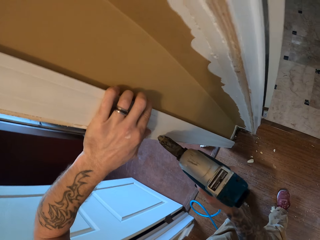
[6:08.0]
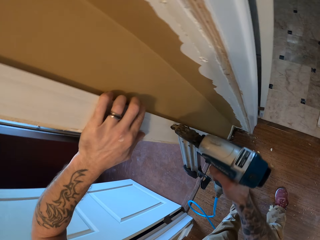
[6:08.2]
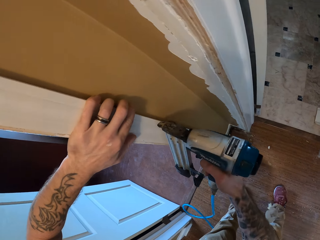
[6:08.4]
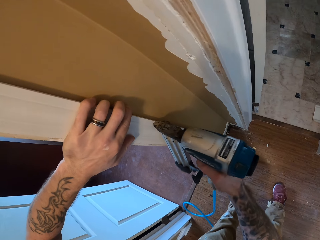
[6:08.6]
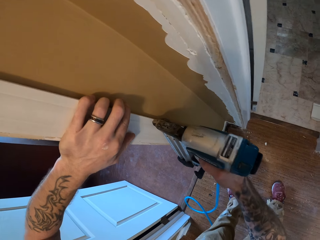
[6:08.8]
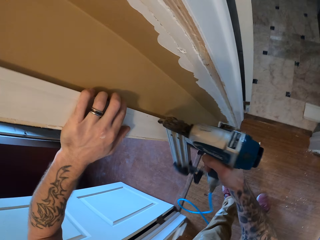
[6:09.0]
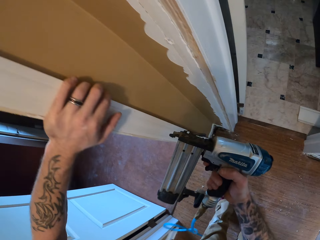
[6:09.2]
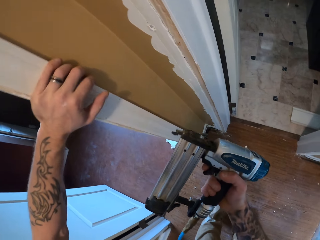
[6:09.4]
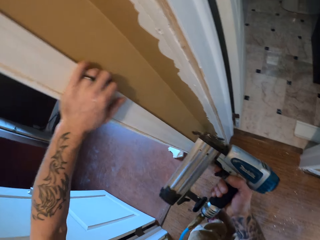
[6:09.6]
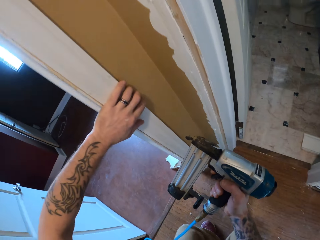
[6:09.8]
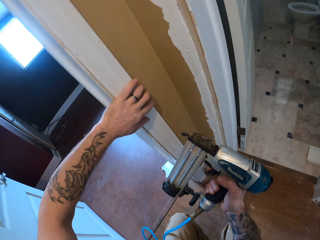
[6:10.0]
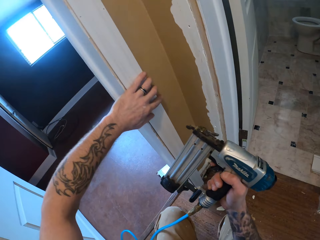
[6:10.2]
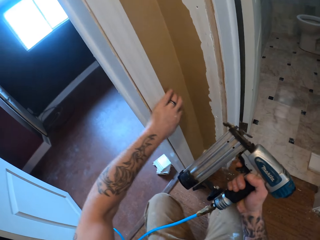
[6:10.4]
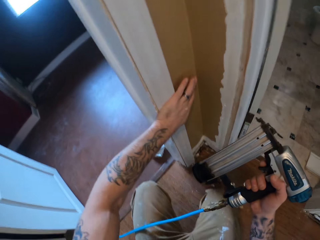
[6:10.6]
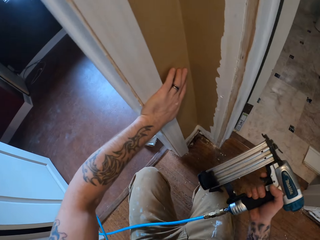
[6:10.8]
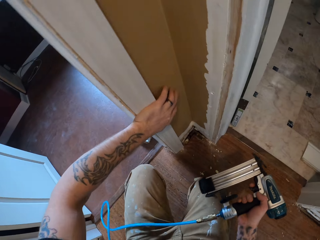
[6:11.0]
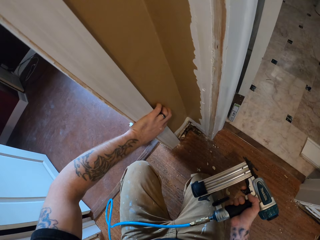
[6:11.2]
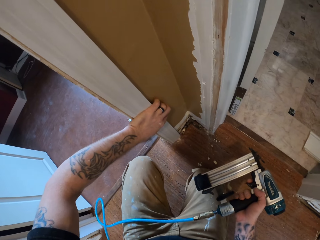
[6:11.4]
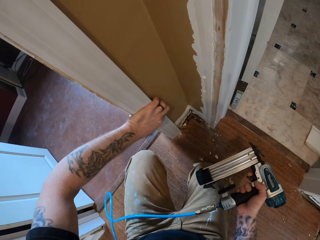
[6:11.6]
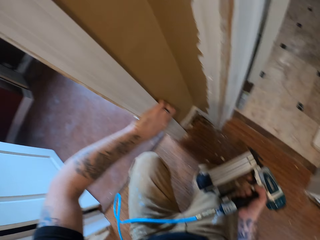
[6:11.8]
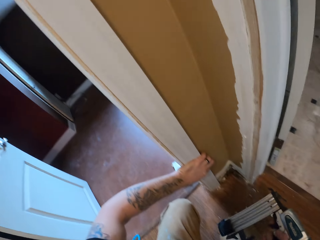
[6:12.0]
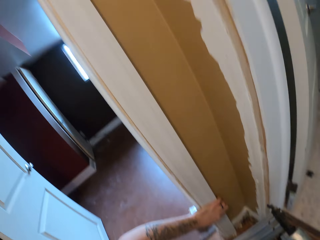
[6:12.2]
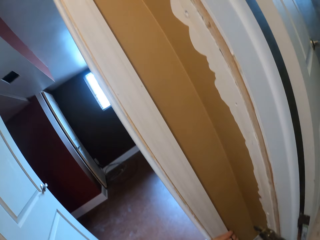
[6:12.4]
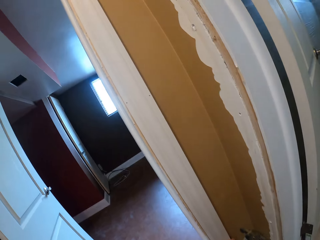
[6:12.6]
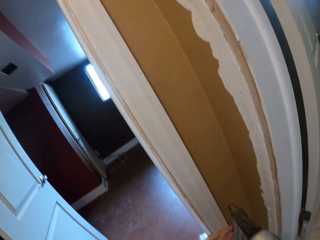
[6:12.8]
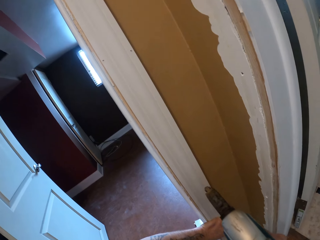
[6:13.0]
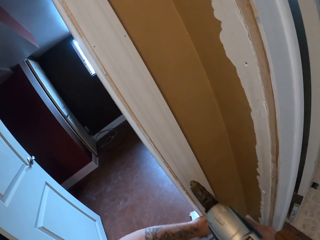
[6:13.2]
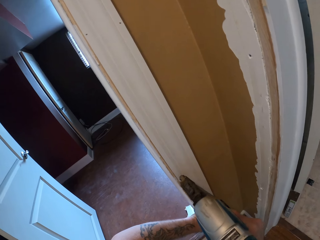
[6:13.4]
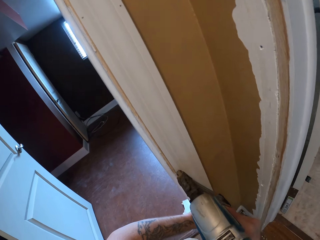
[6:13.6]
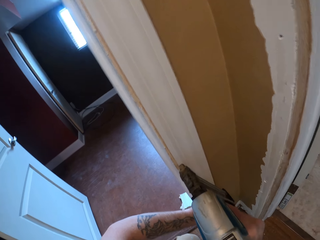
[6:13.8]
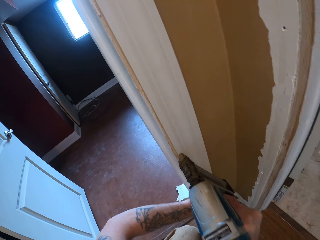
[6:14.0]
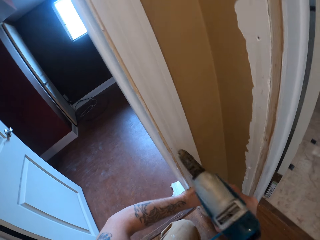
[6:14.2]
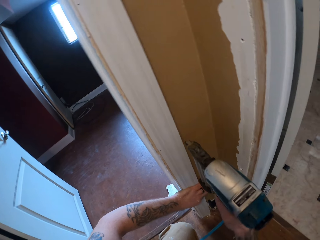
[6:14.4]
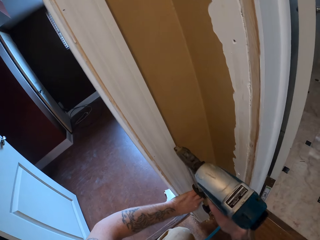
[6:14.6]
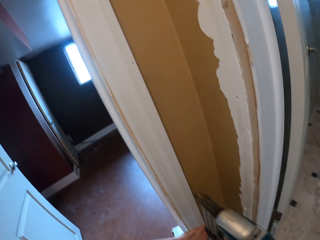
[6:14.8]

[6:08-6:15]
The camera wearer puts a nail into the wood with the nail gun. They put a nail into the wood with the nail gun repeatedly.

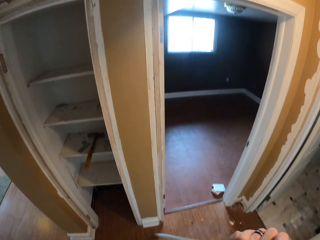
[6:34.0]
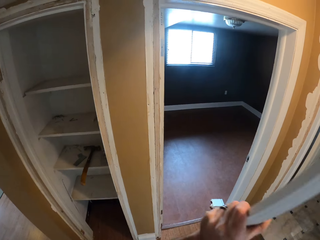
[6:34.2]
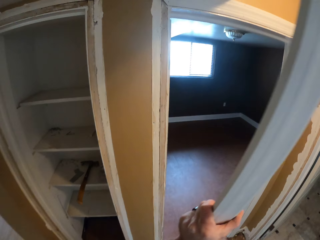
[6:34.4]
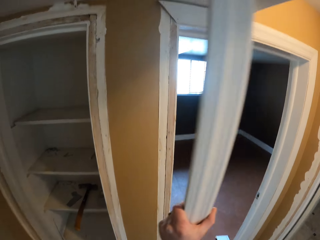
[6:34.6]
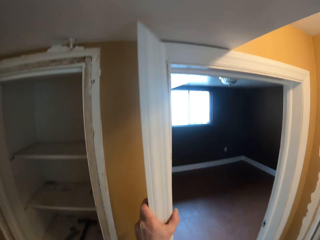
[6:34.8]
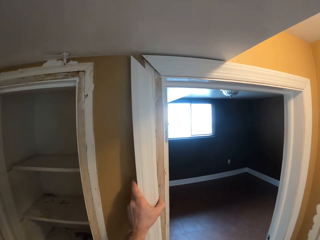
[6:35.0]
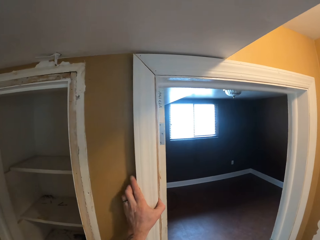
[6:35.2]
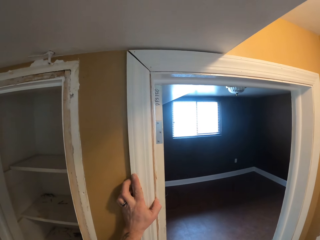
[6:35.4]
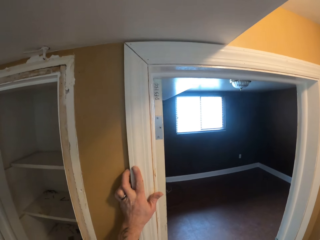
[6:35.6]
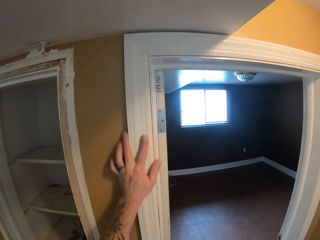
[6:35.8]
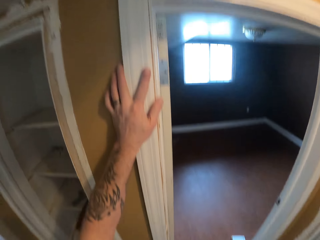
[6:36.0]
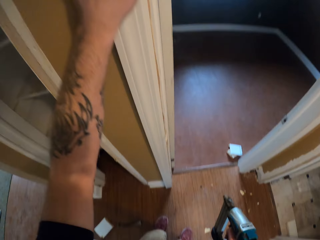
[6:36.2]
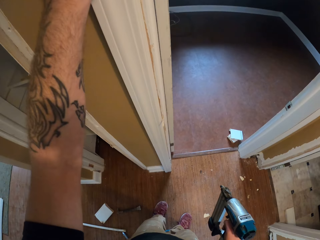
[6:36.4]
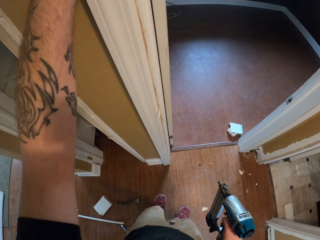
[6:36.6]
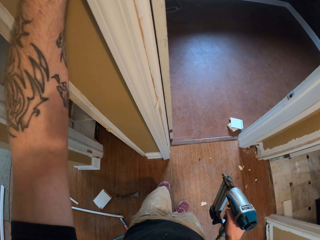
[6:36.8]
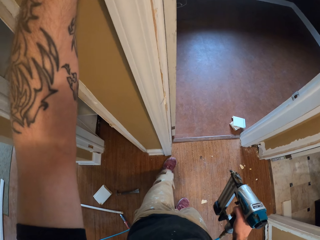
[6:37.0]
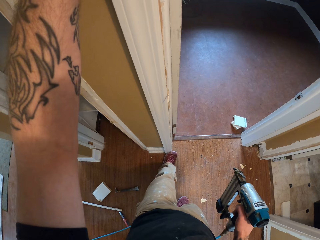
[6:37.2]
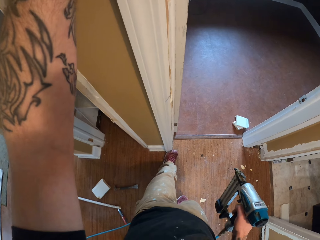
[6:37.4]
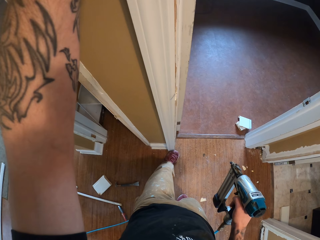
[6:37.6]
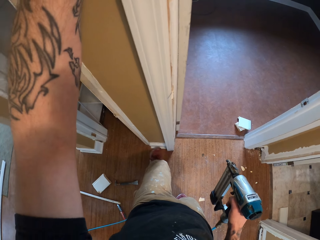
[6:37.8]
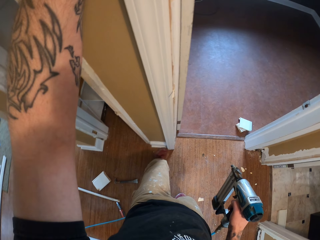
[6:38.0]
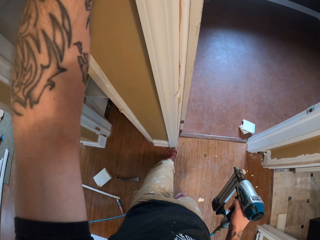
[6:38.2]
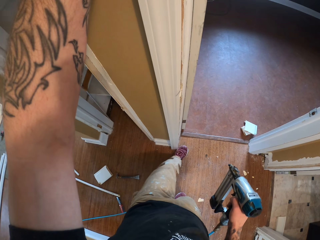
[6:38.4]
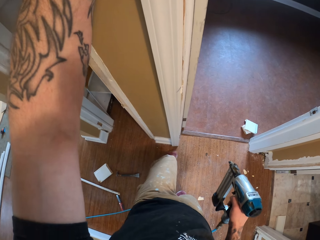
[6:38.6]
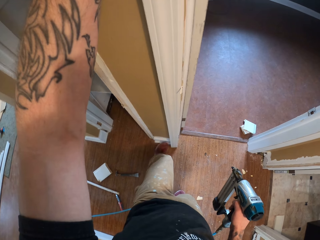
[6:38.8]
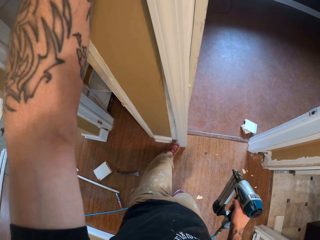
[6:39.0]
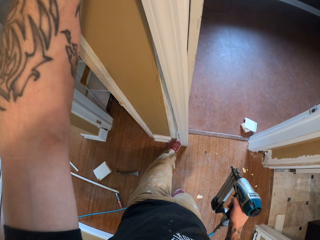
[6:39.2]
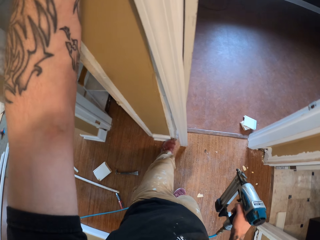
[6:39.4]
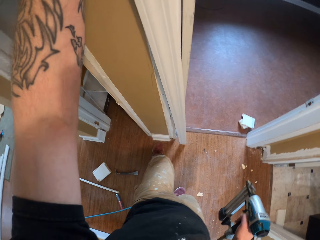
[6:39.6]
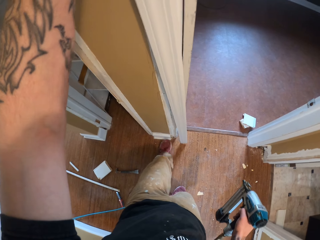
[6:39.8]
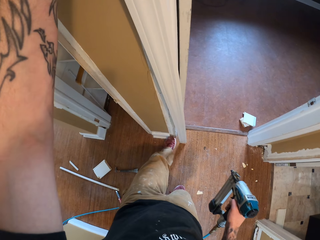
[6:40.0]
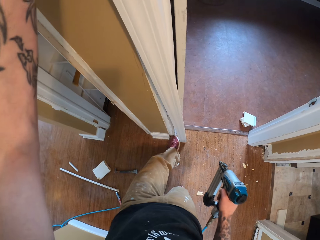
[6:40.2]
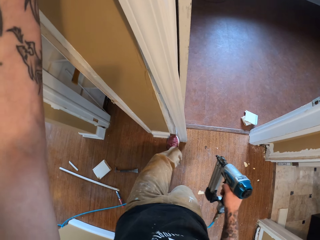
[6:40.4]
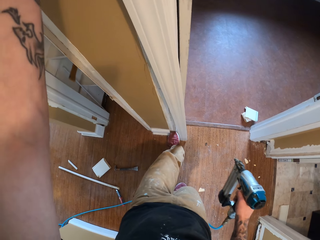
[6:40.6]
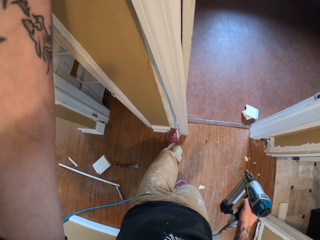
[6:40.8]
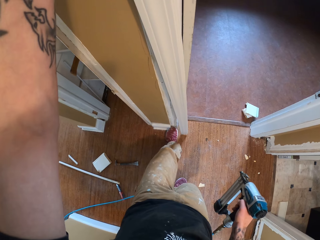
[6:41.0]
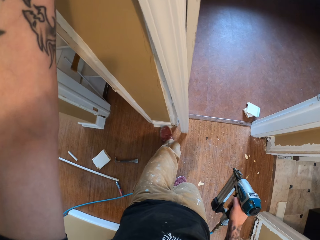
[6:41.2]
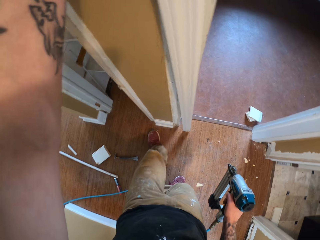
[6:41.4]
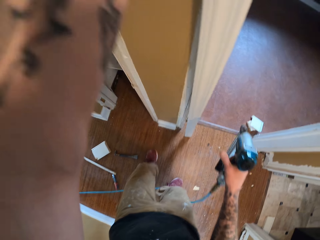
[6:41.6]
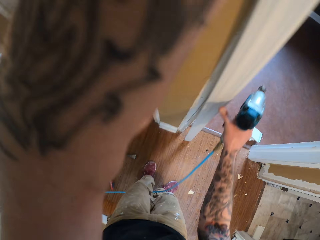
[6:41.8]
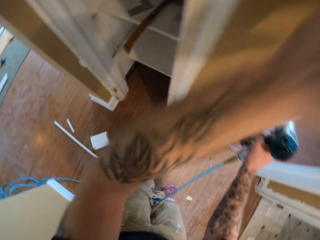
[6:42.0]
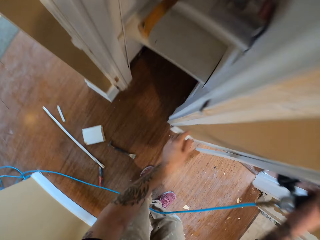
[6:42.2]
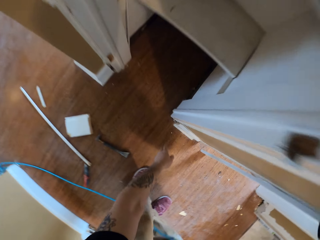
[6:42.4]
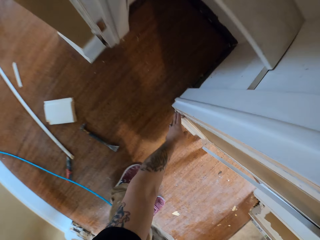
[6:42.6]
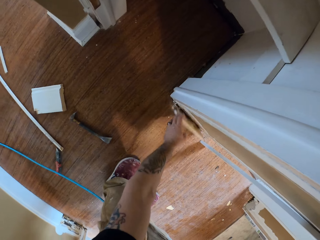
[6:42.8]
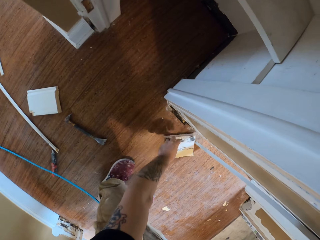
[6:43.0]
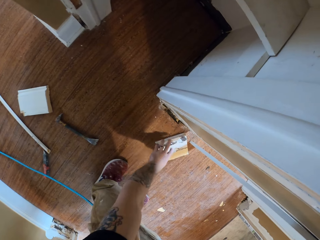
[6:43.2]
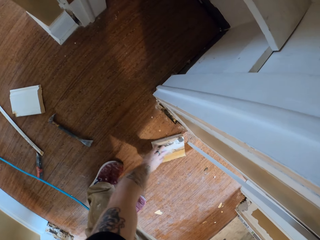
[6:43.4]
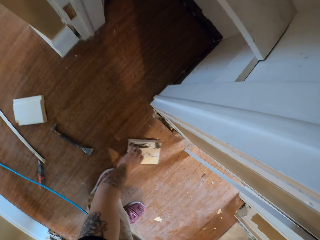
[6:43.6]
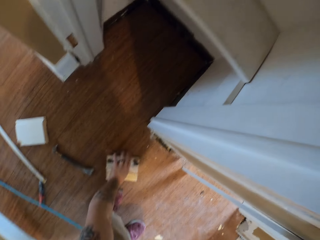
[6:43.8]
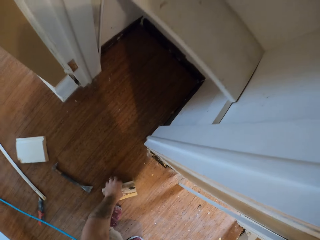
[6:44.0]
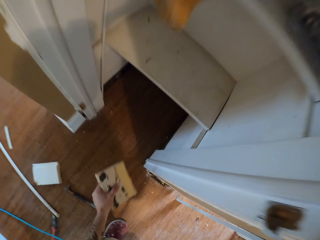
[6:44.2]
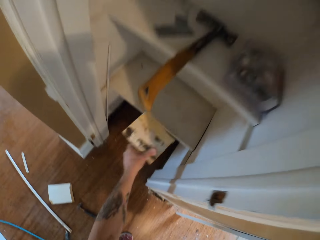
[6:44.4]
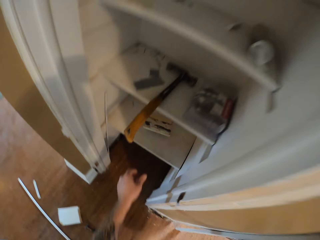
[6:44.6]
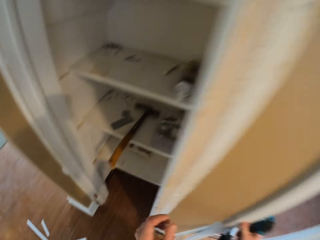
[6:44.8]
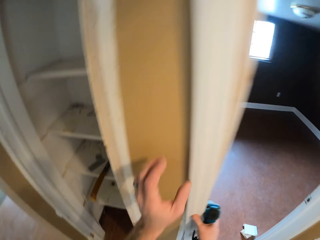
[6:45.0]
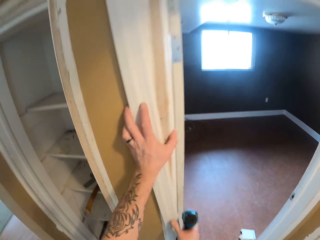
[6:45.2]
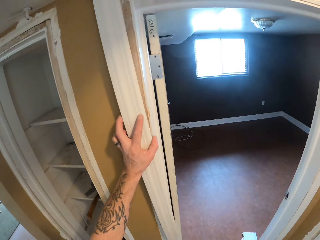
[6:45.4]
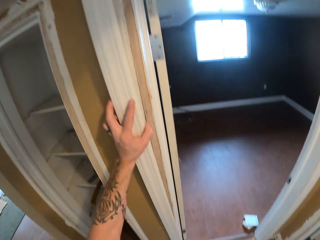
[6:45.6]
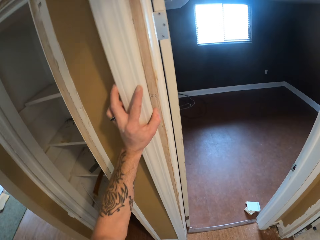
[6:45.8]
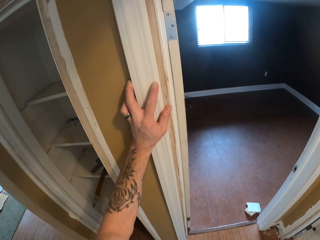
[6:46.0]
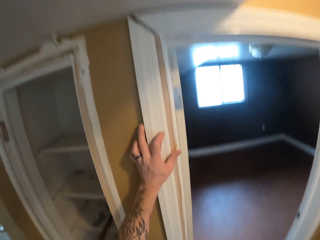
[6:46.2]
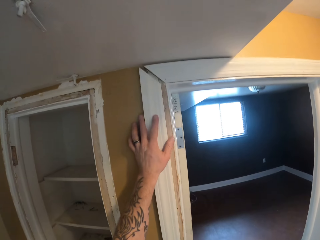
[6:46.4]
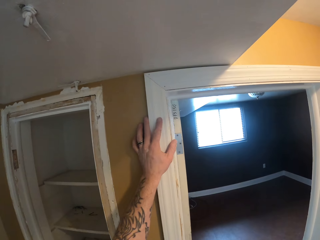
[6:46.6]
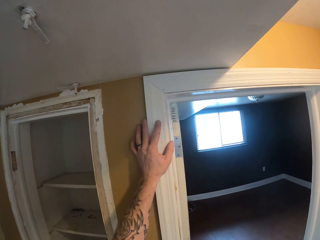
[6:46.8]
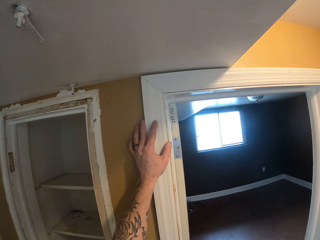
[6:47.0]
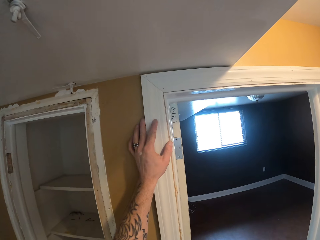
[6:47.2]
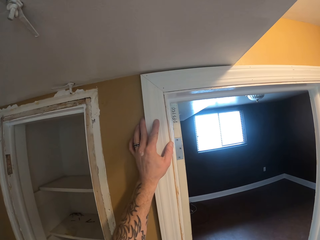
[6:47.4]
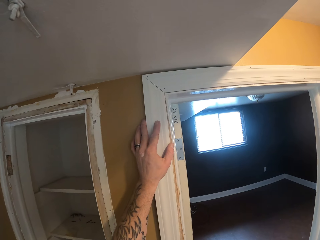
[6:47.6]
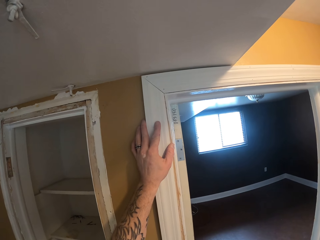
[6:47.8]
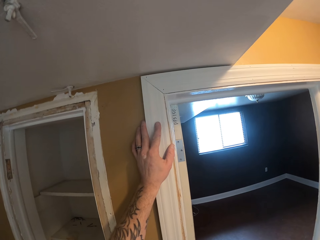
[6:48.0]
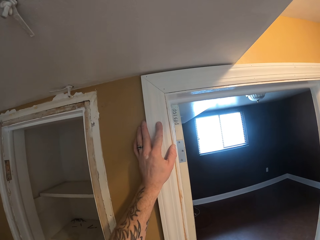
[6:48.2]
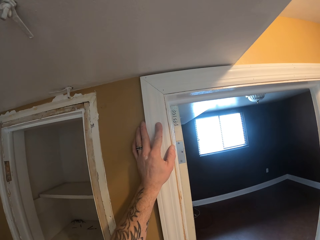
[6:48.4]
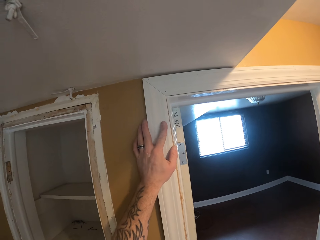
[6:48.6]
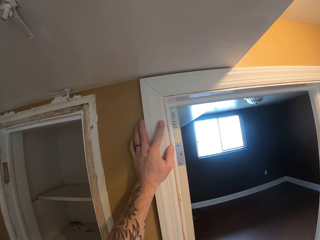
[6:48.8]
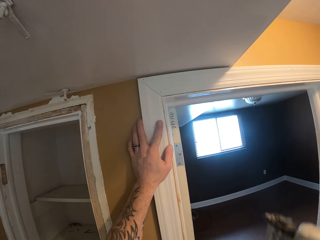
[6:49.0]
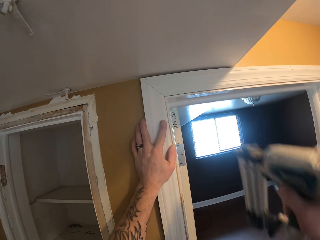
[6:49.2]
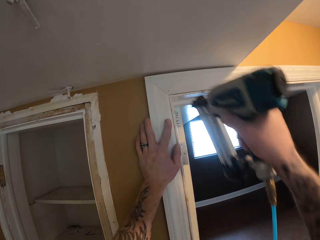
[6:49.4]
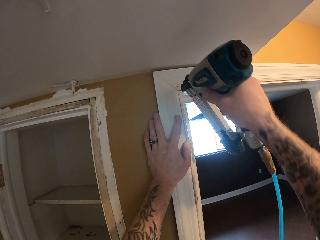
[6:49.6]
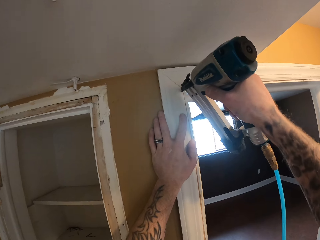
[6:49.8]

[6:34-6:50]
The camera wearer places the wood on the door frame with the machine. He removes a wall trim with his left hand. He tosses the wall trim in a cupboard. He adjusts the wood on the door frame.
